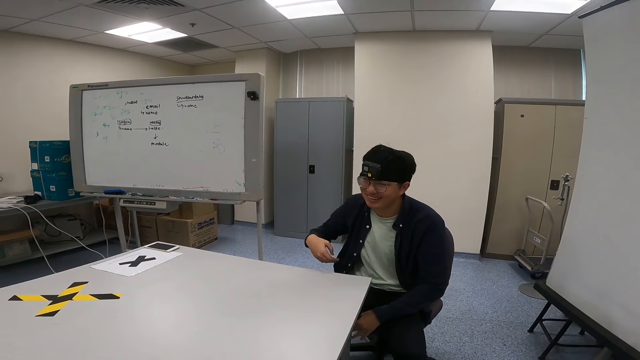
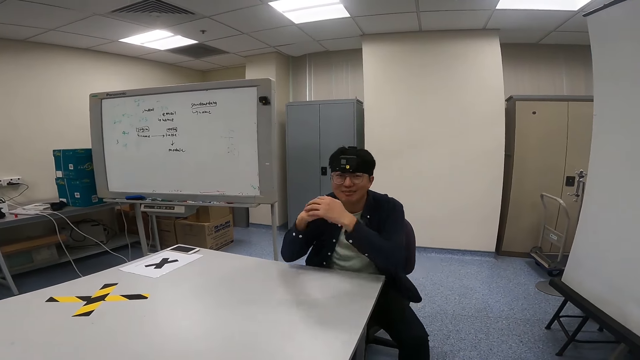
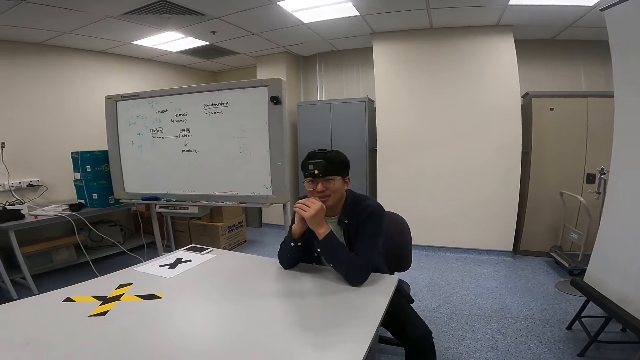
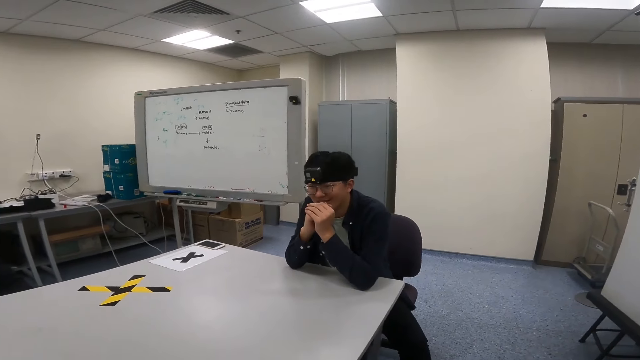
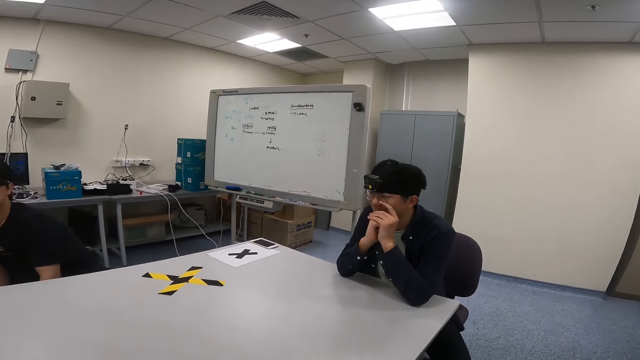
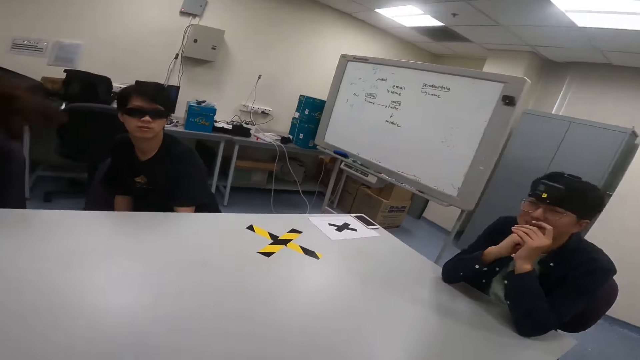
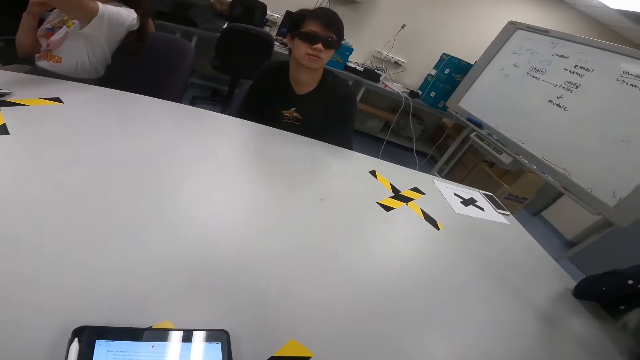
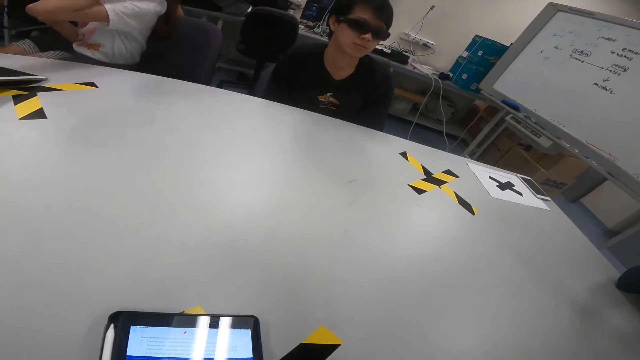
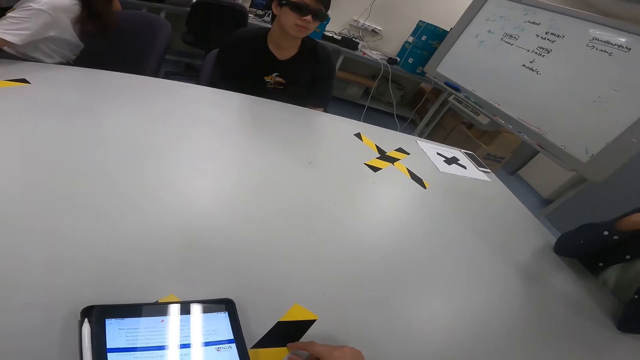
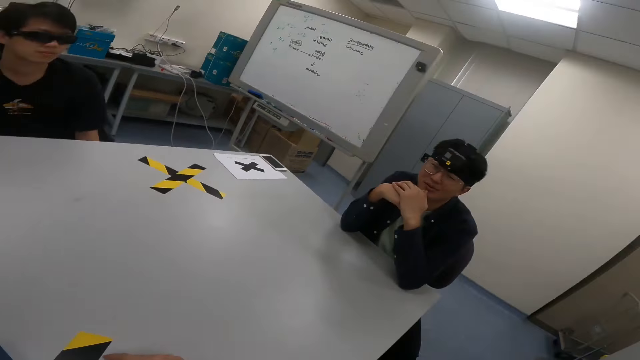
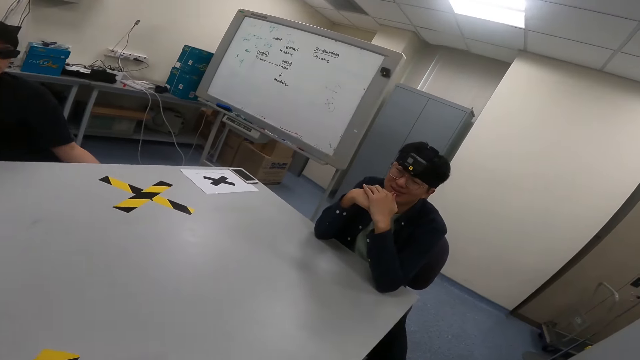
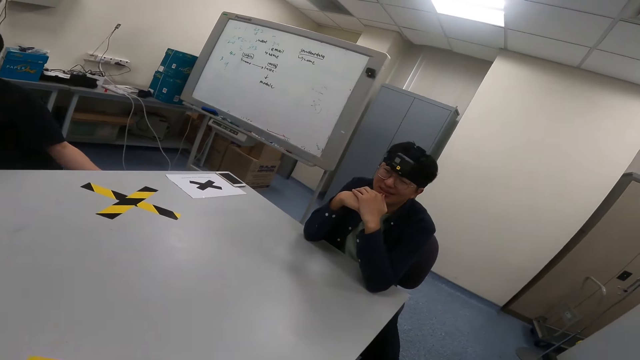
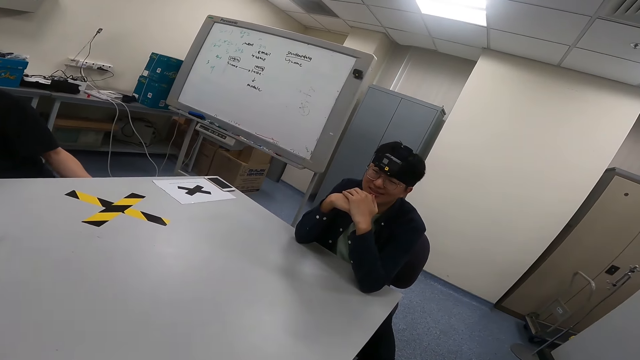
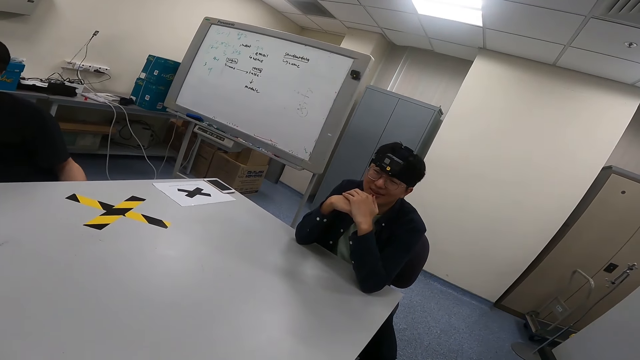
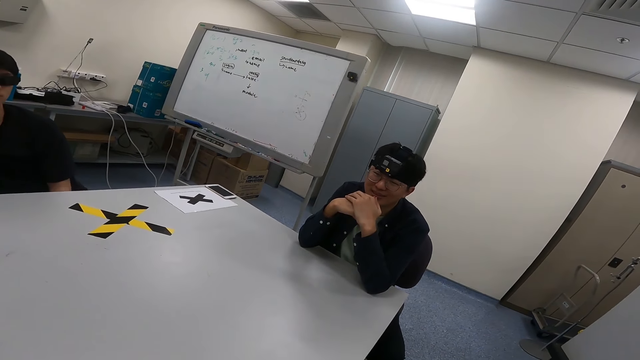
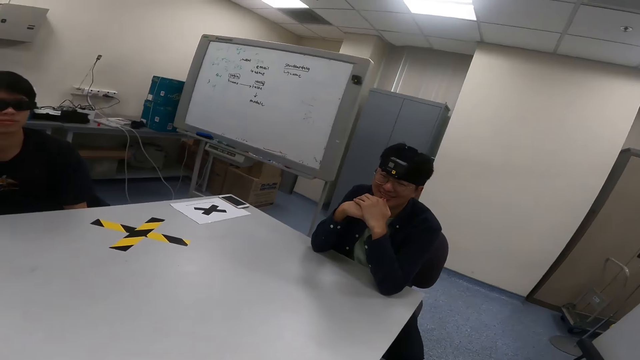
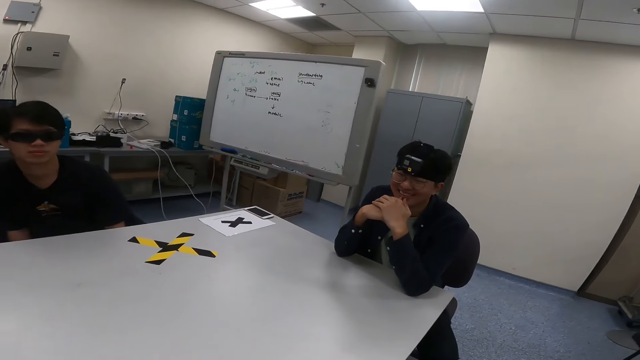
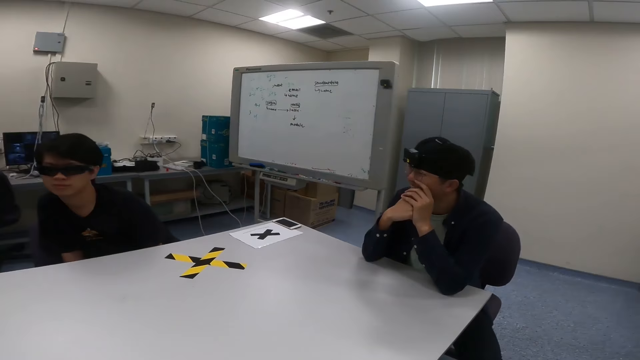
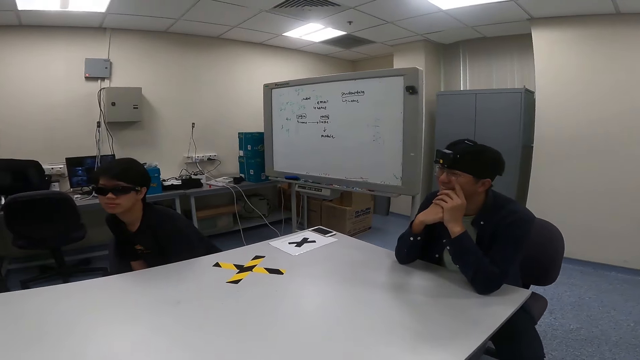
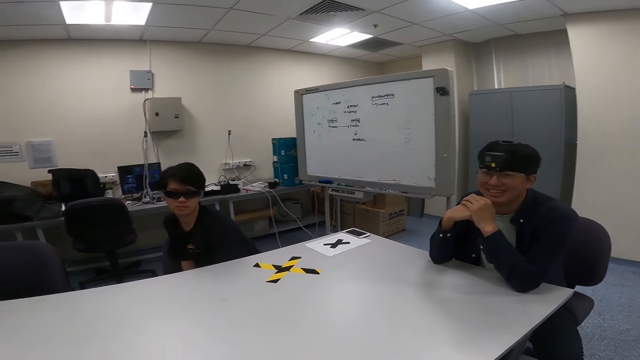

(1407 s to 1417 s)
A man talks to the camera wearer. The camera wearer uses the phone. They dialog with the man.

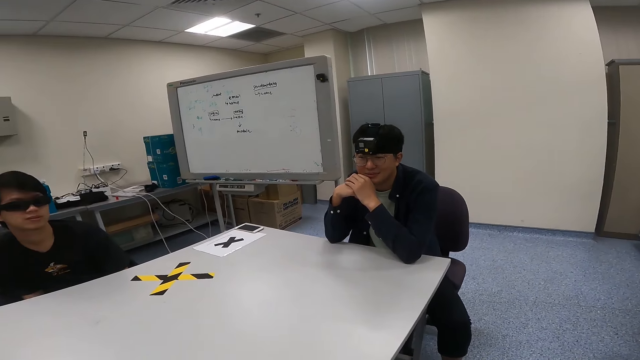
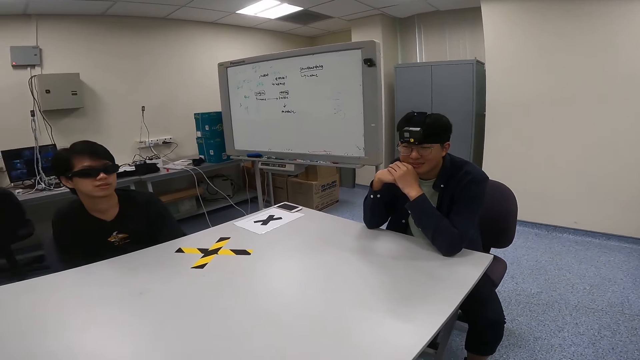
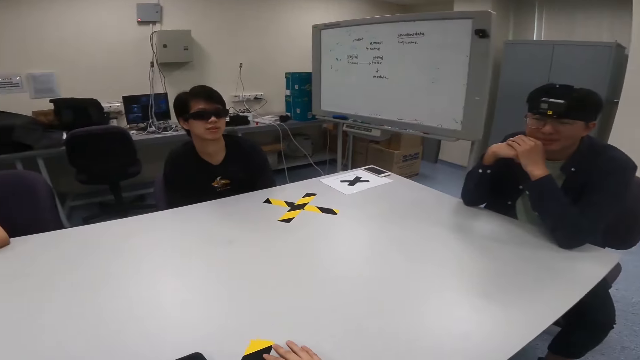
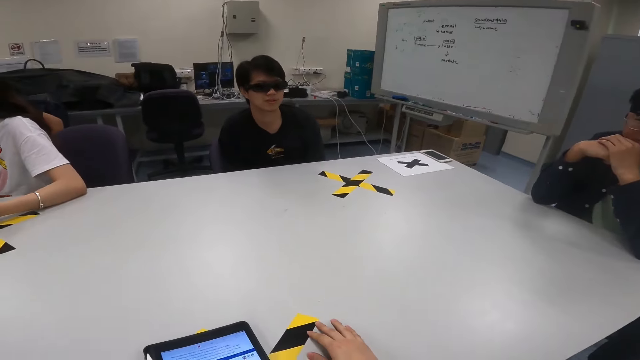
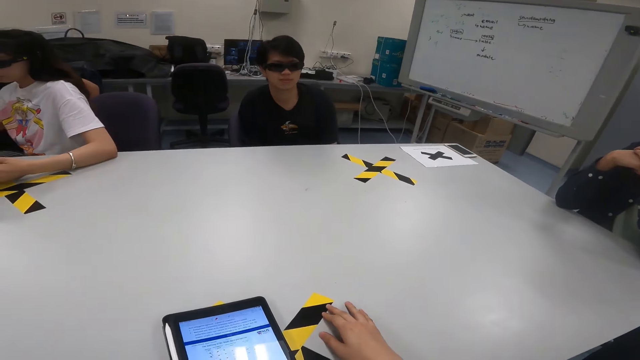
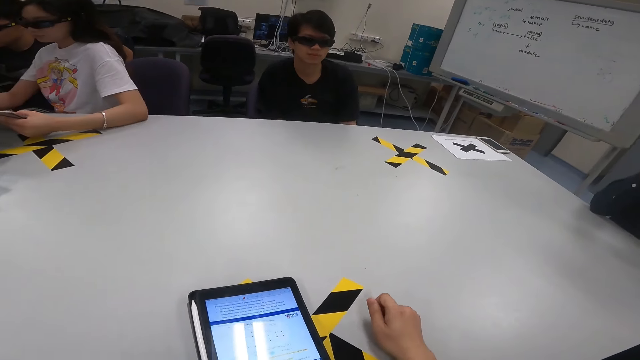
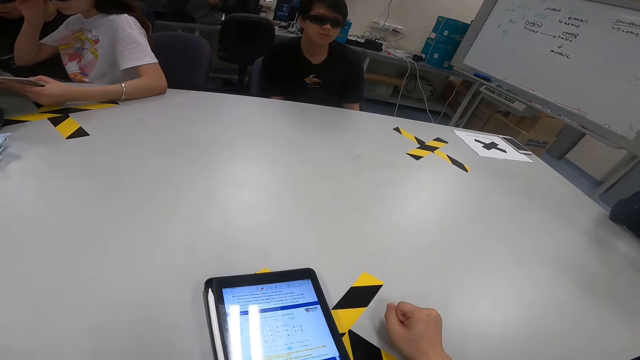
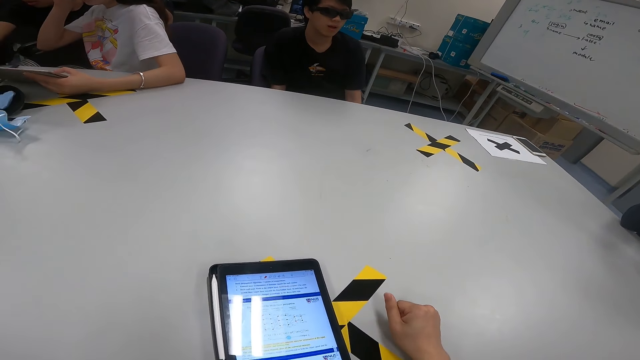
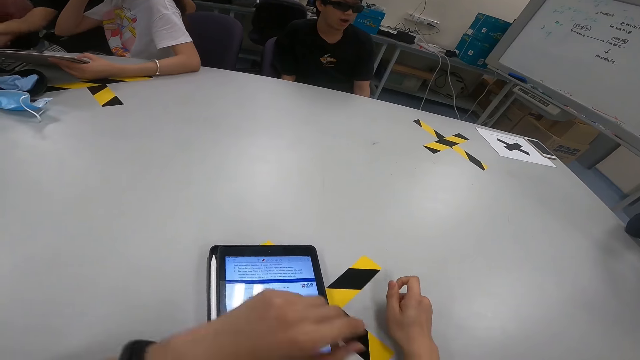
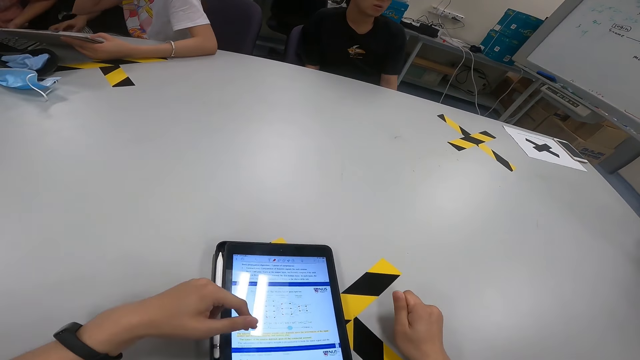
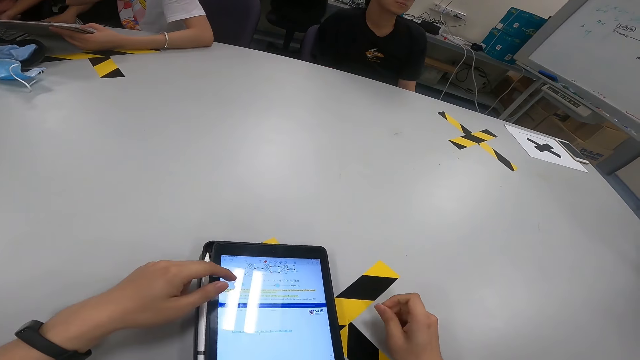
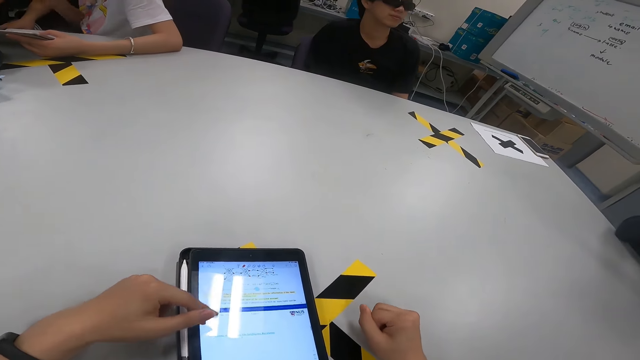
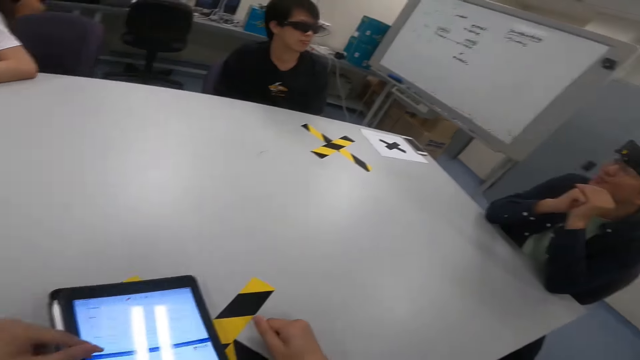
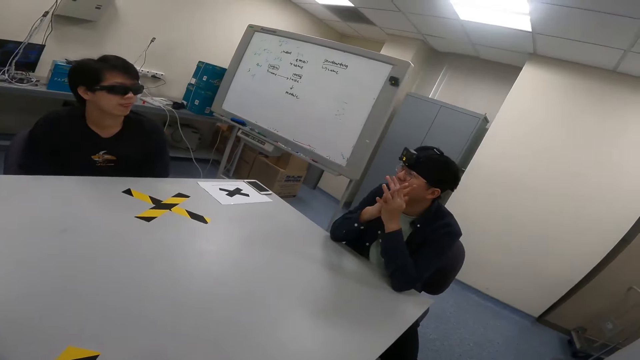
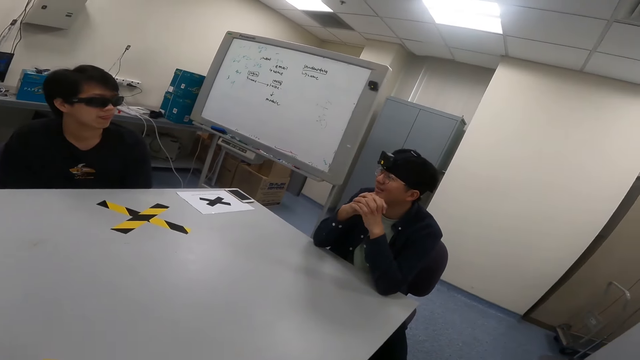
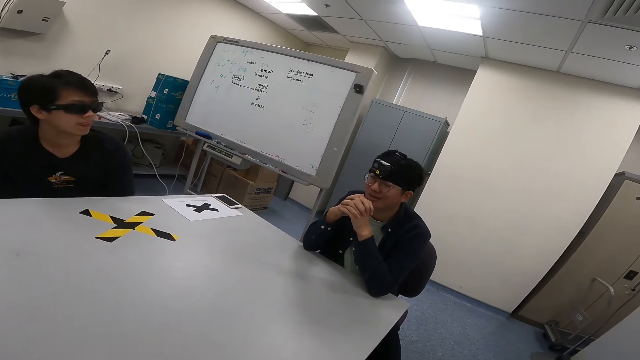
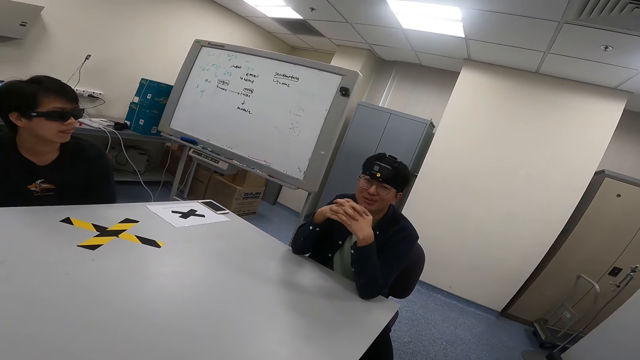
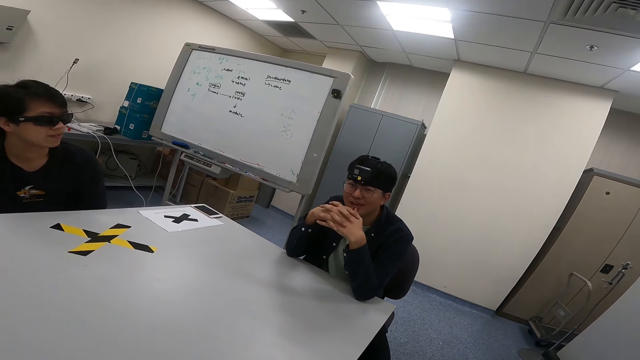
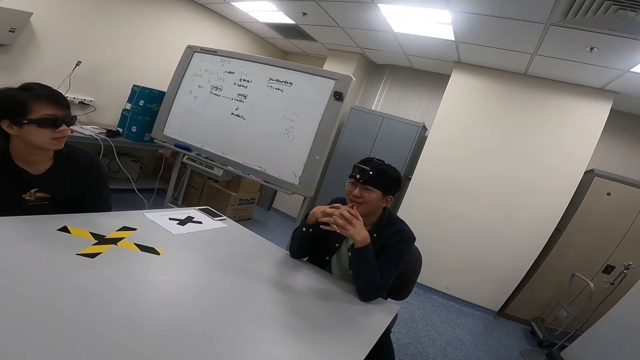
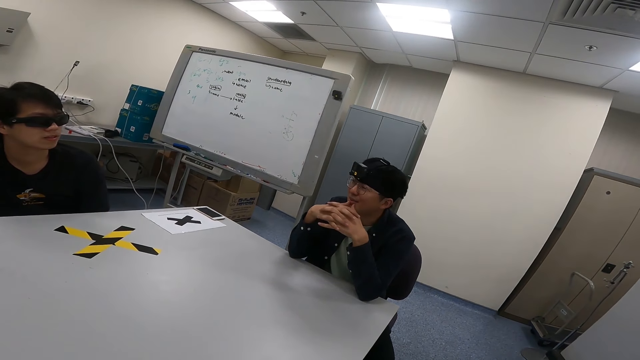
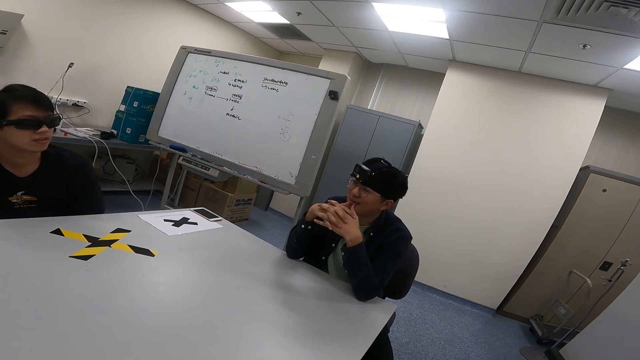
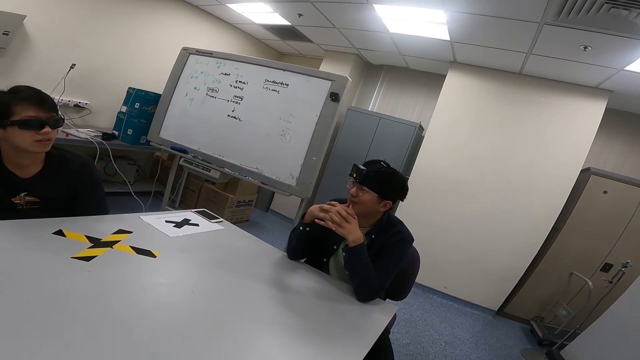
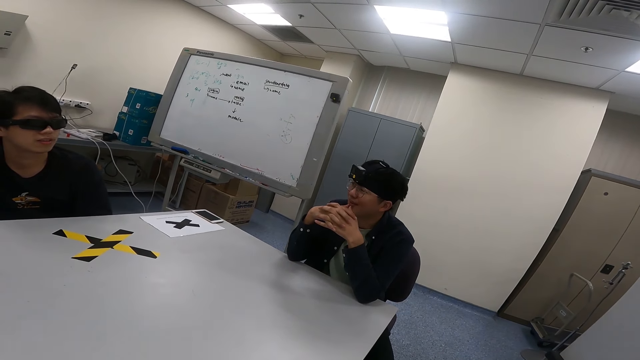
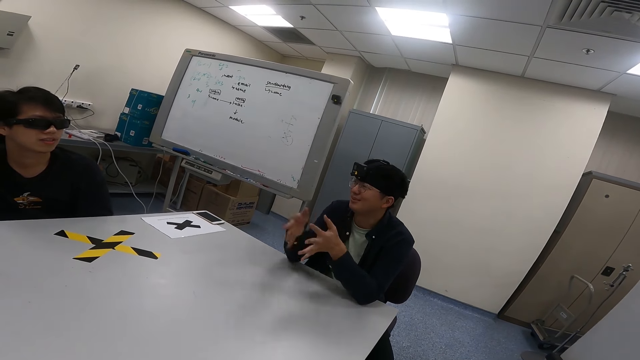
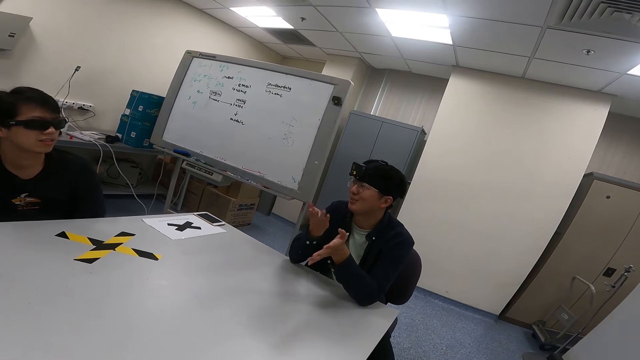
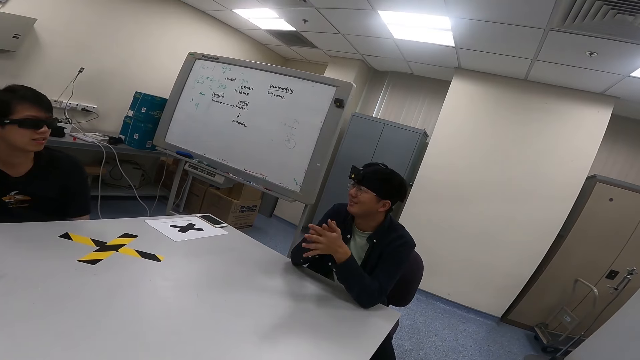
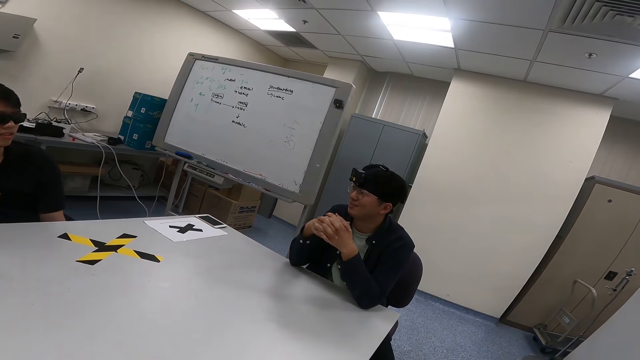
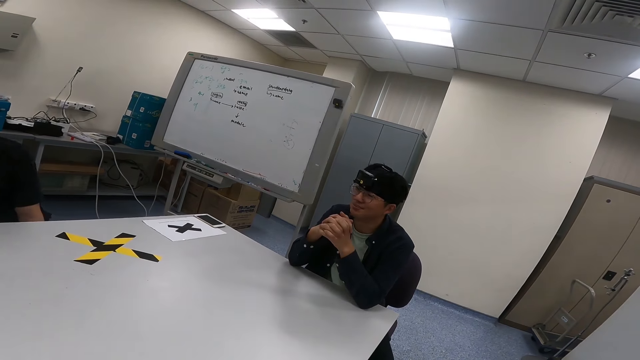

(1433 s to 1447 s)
The camera wearer uses the phone. They scroll a tablet. A man talks to the camera wearer and another person.
